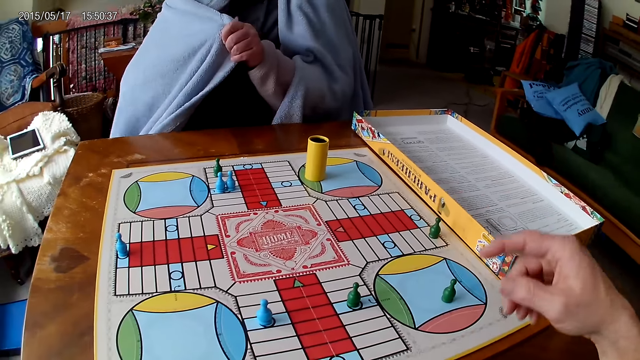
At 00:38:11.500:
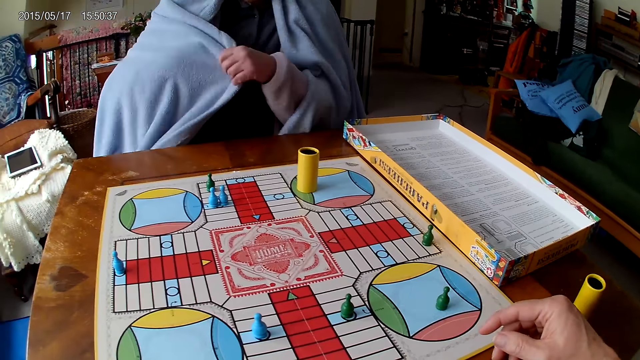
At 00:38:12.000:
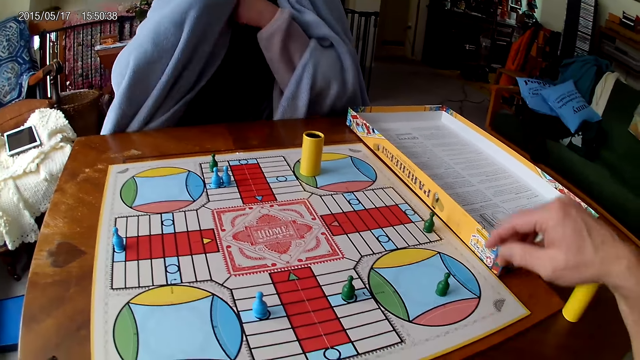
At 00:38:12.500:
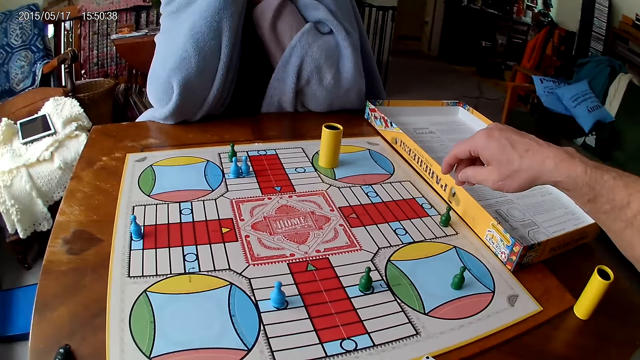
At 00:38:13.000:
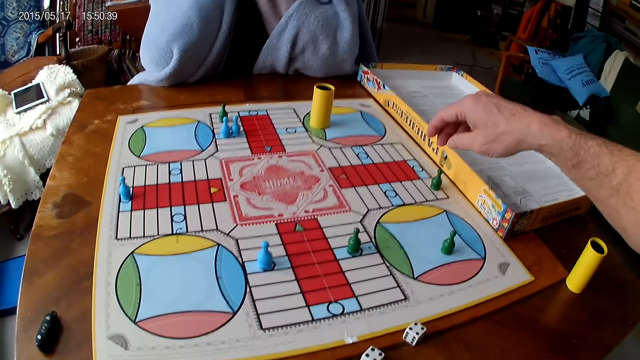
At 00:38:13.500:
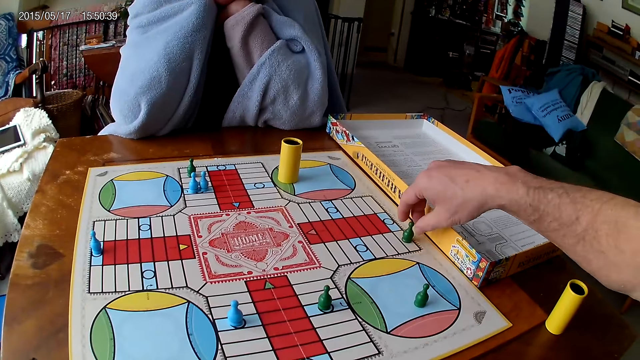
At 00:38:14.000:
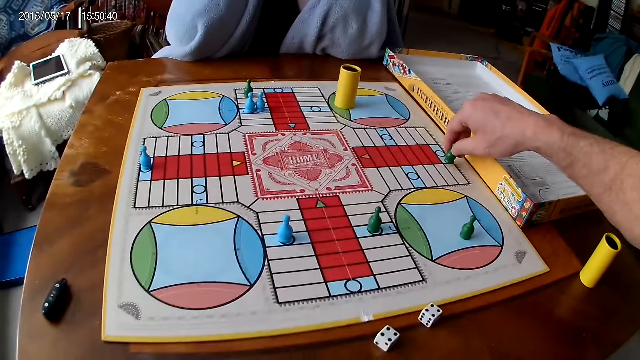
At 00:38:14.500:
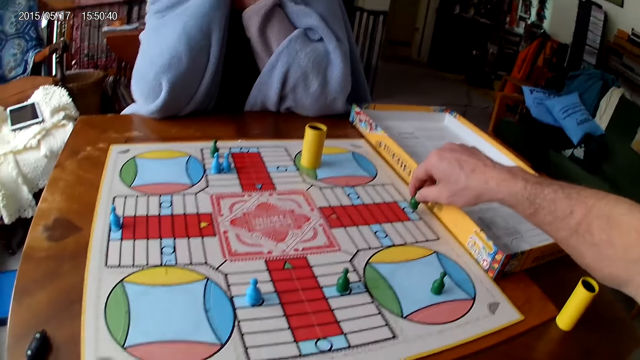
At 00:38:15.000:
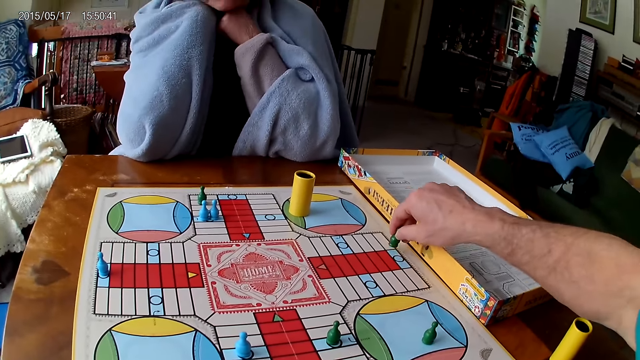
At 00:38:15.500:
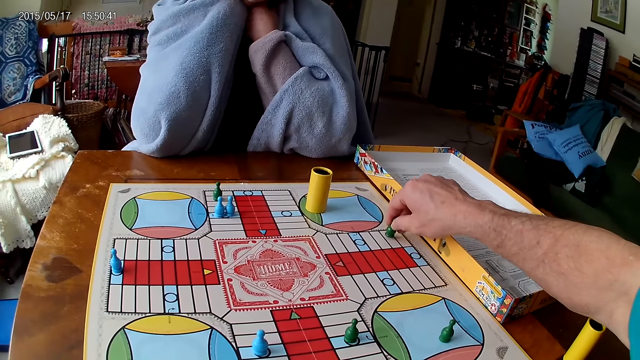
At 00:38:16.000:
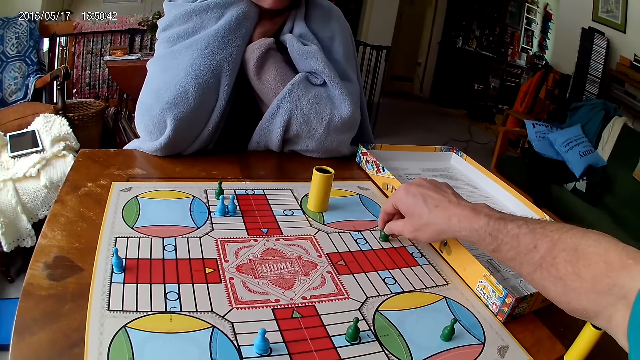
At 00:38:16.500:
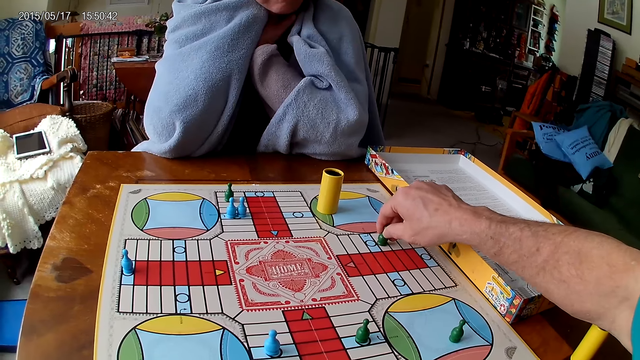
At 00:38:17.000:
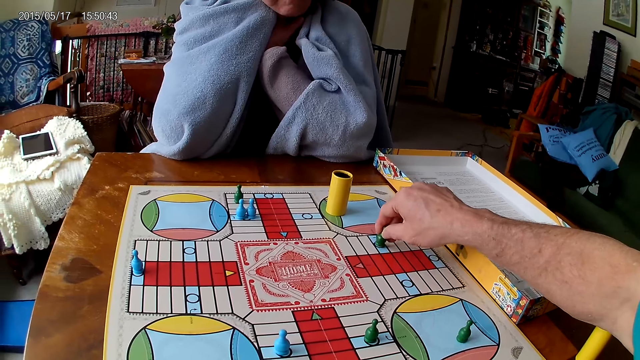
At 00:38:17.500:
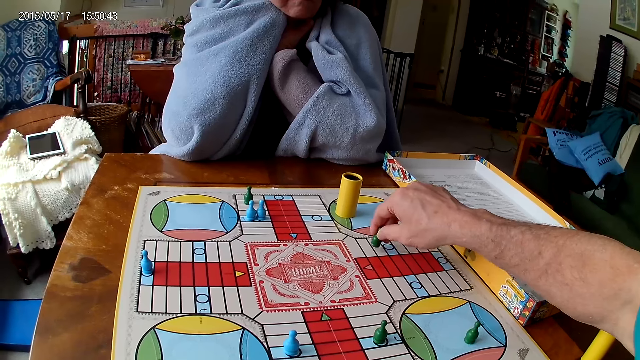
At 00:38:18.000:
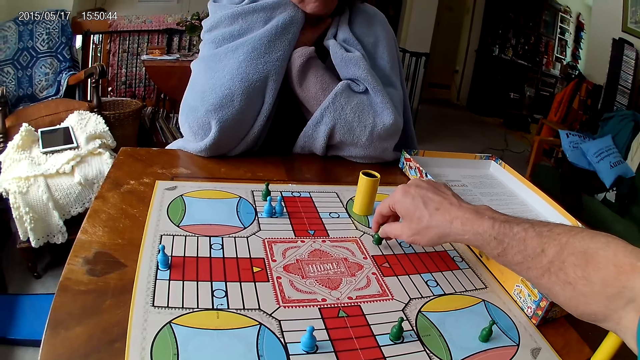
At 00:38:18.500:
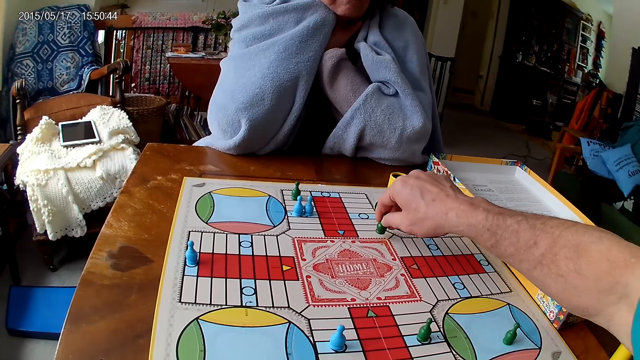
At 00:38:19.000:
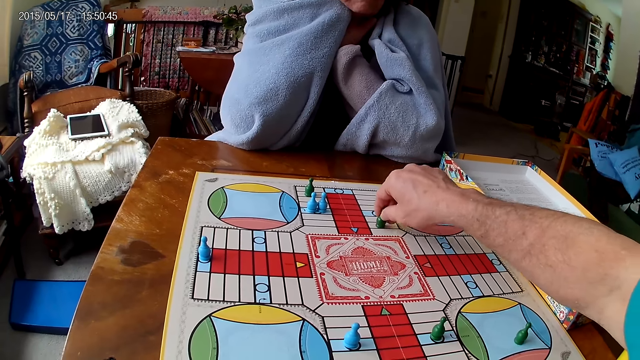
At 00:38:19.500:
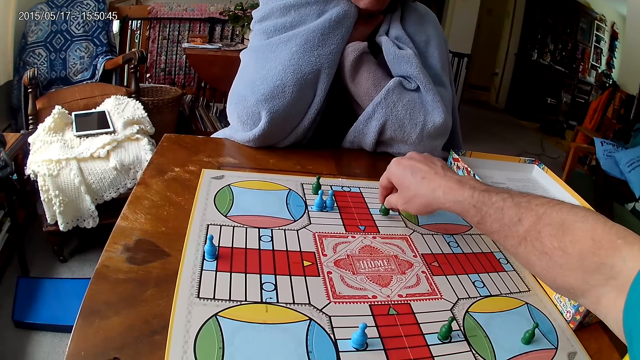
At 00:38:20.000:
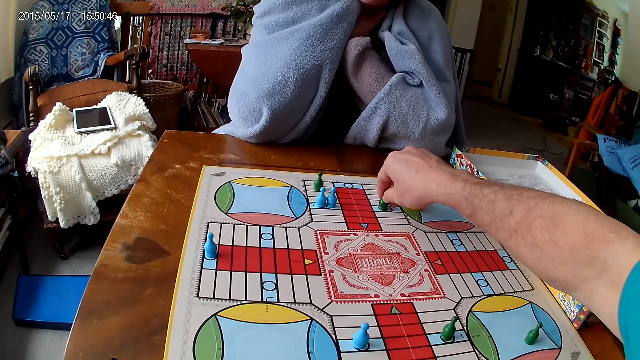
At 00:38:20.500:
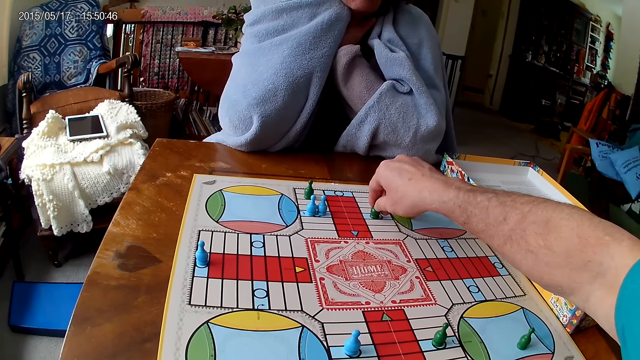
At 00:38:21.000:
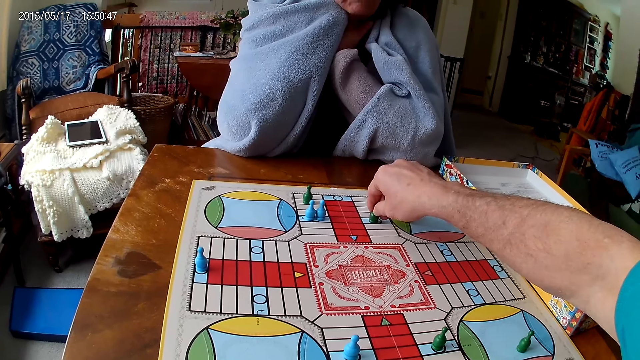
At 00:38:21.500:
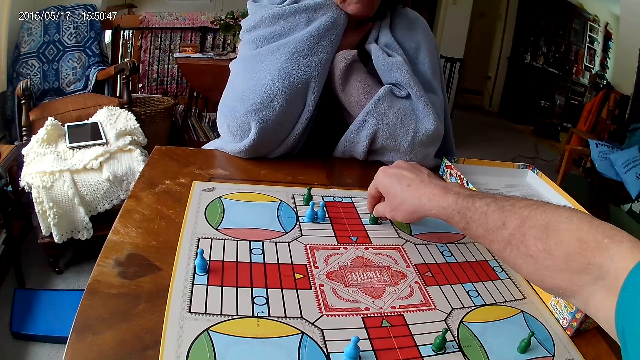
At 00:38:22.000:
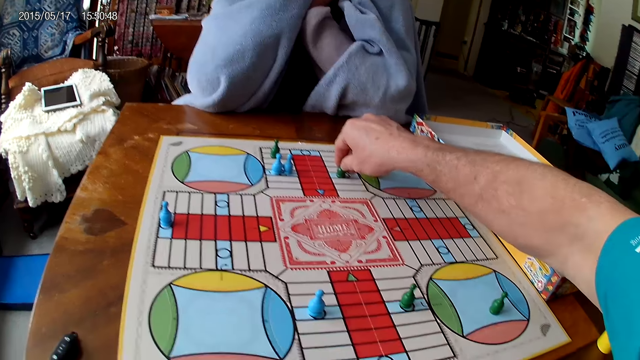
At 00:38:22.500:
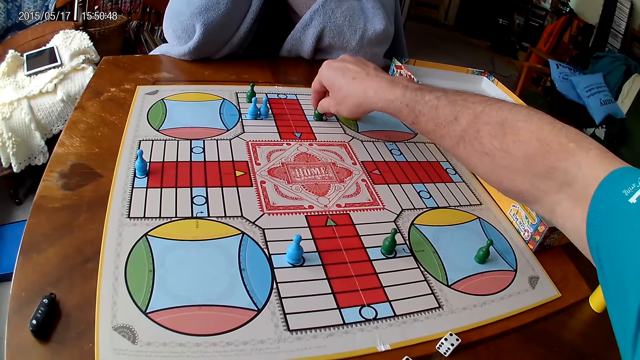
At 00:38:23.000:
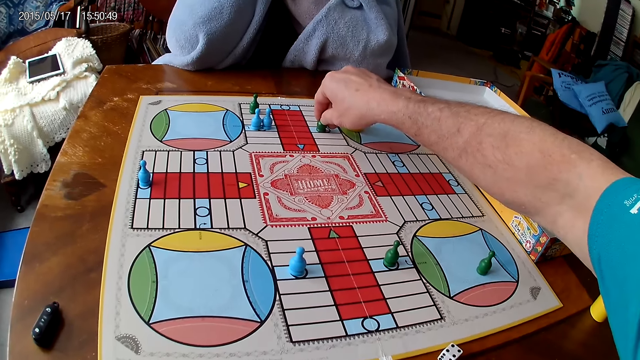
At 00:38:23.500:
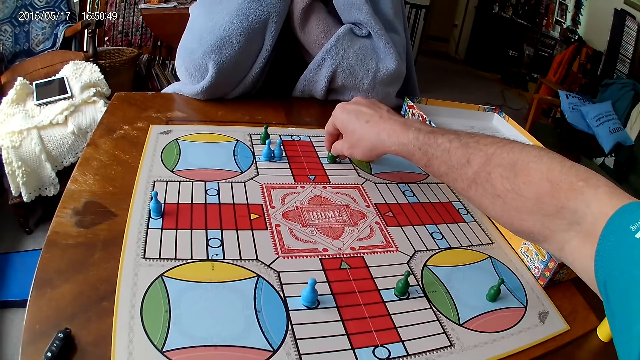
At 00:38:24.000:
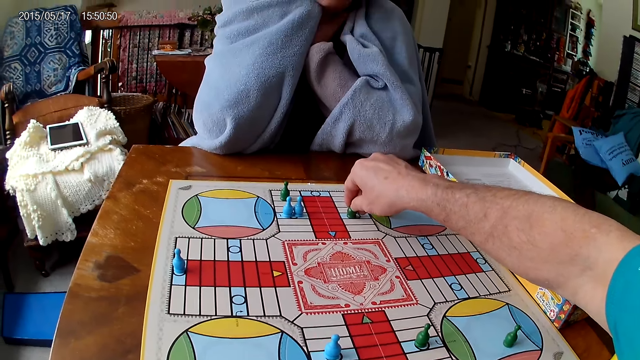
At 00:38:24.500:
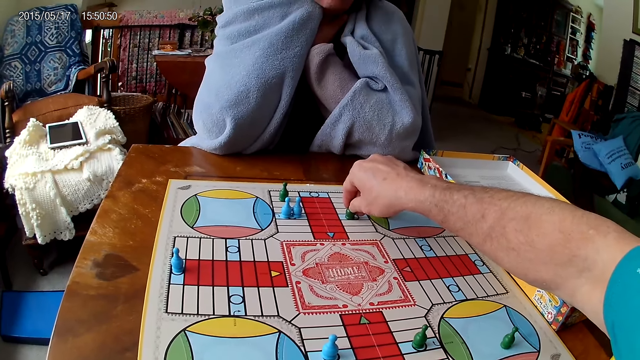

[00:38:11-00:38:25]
The camera wearer moves a piece on the Ludo board with his right hand. He picks up the game piece. He puts the game piece on the game.

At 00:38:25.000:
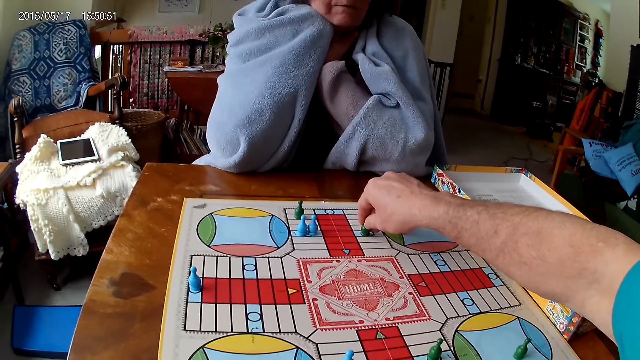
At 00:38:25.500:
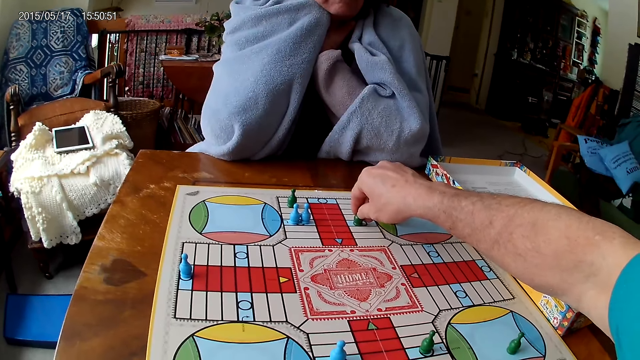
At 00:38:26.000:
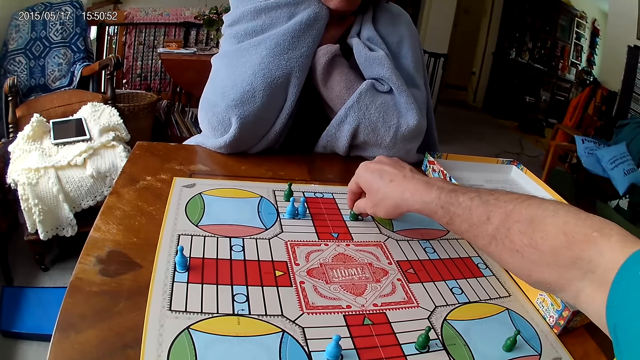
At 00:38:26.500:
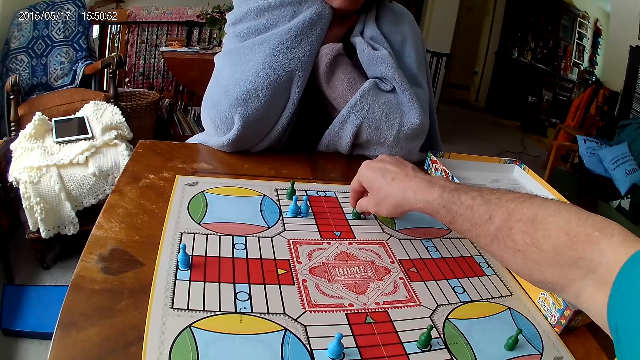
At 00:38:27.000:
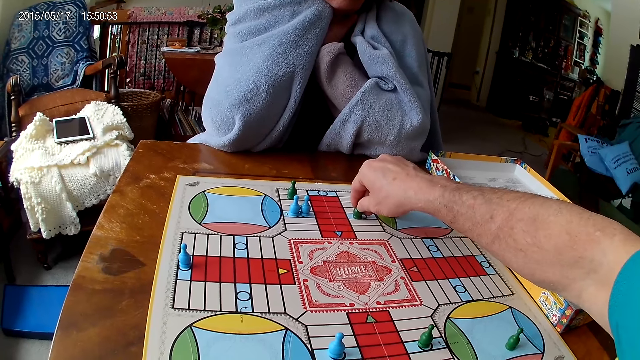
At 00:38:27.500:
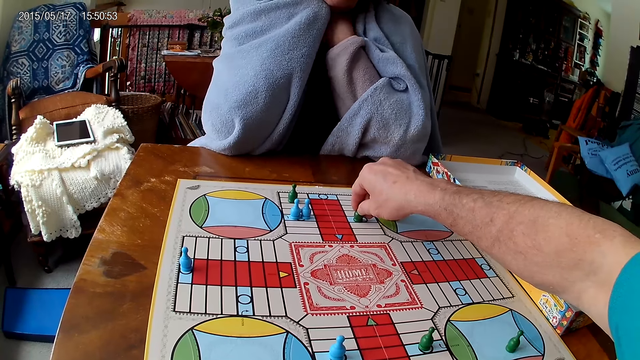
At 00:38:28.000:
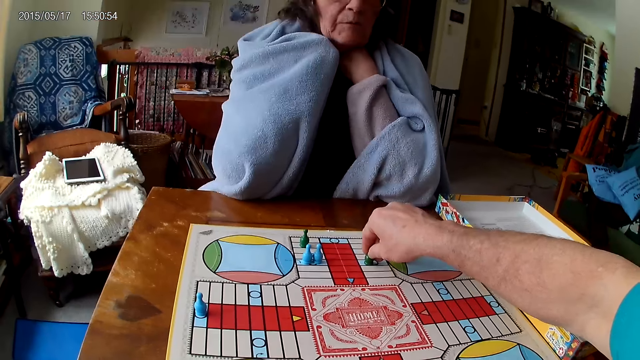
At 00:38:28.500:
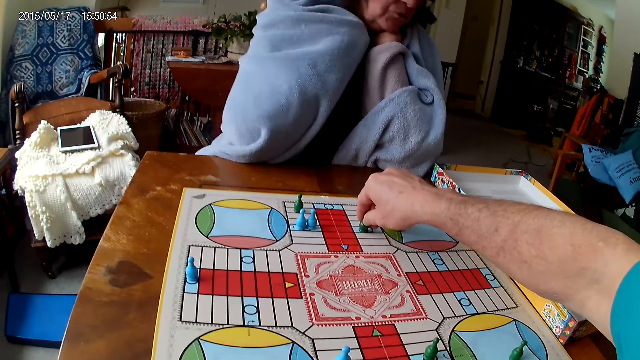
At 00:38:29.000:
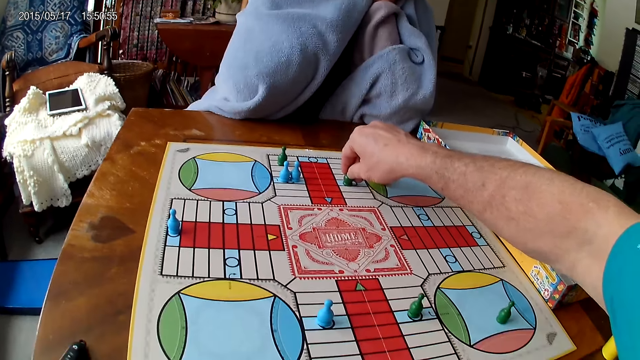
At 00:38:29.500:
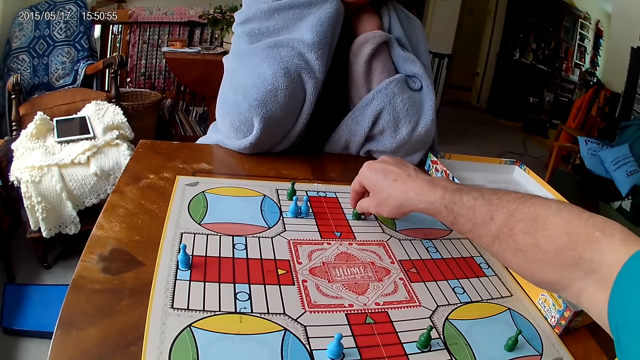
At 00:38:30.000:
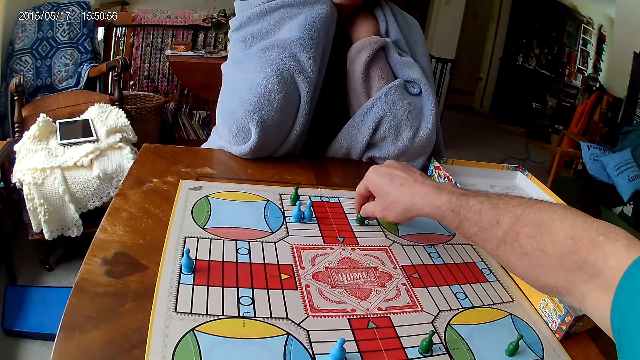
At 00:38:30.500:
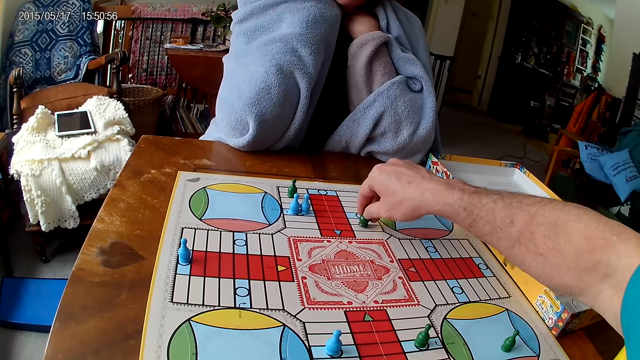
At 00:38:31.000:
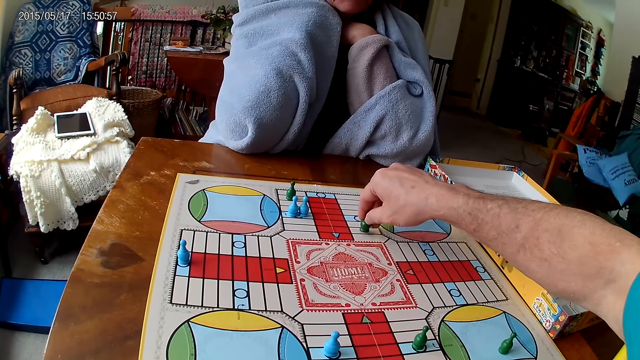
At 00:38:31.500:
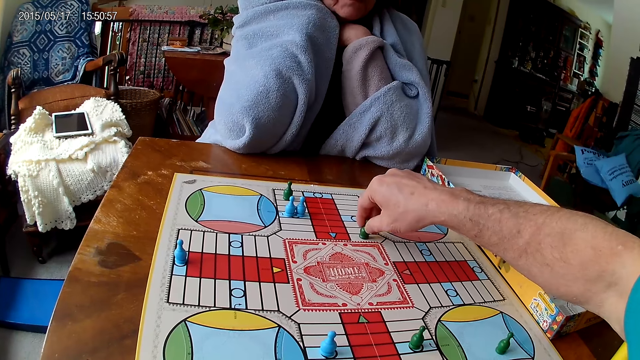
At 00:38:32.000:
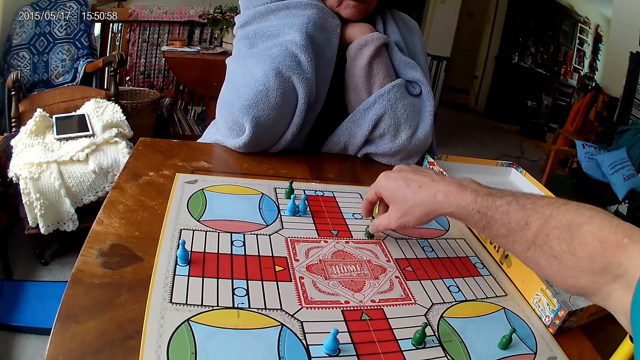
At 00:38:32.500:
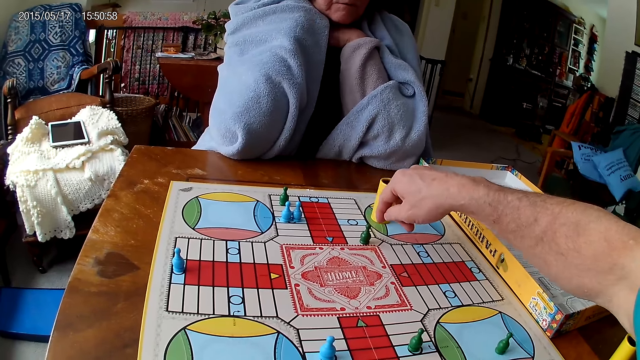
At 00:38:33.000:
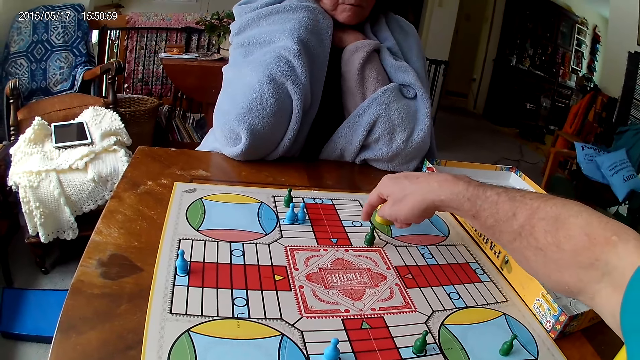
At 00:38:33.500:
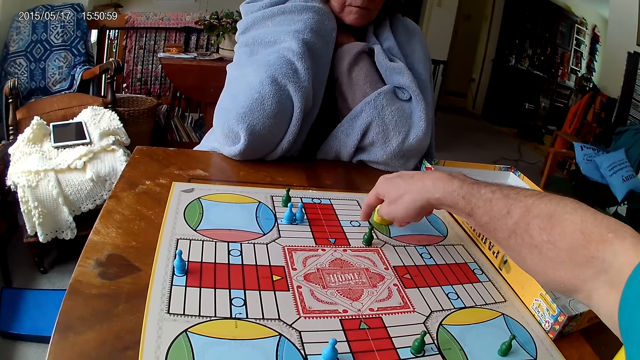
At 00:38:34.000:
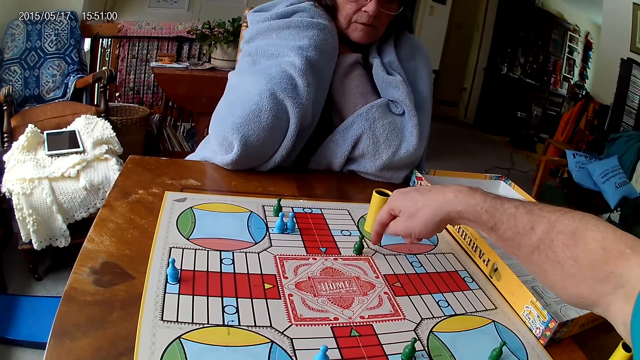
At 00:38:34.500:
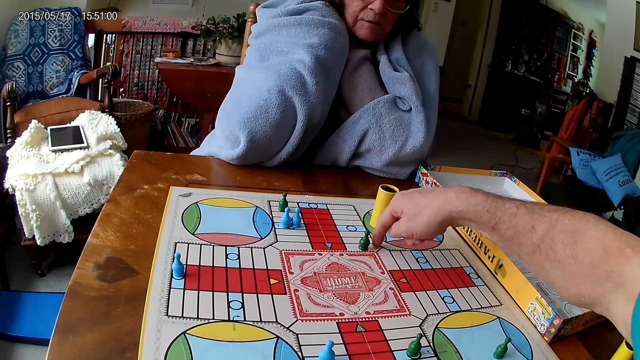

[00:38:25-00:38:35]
The camera wearer moves the game board around the board. They remove a hand from the game piece. They move a finger around the game board.
